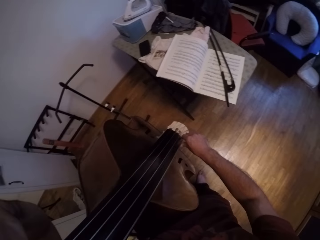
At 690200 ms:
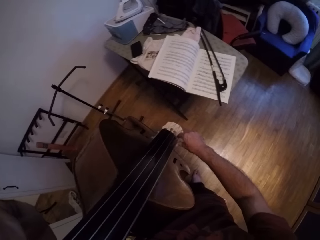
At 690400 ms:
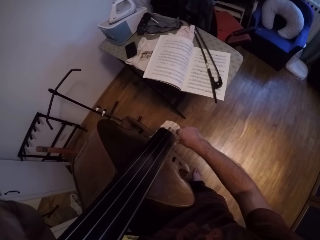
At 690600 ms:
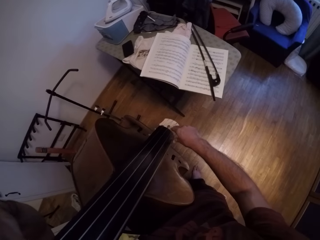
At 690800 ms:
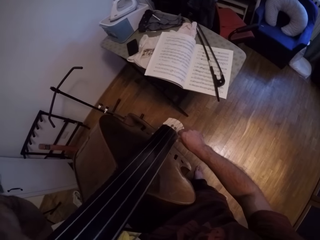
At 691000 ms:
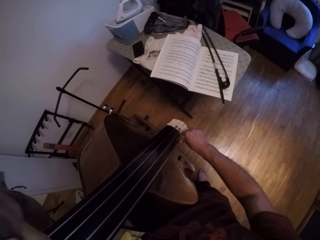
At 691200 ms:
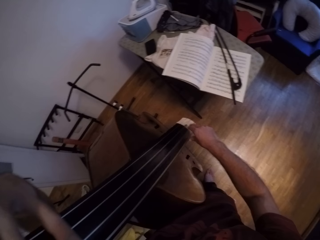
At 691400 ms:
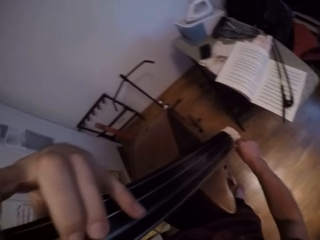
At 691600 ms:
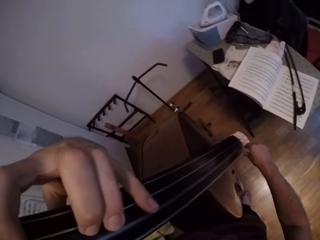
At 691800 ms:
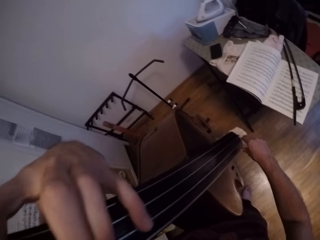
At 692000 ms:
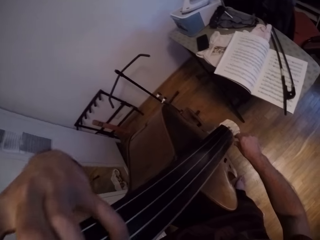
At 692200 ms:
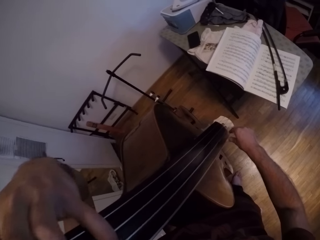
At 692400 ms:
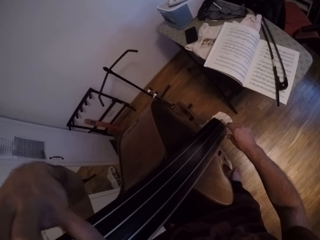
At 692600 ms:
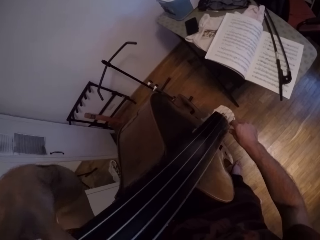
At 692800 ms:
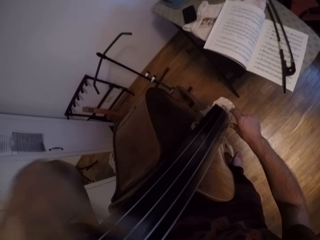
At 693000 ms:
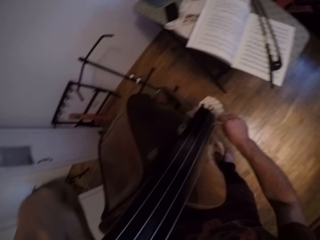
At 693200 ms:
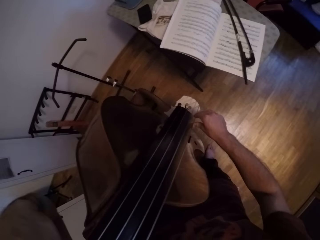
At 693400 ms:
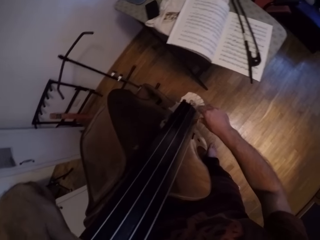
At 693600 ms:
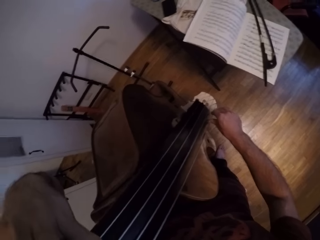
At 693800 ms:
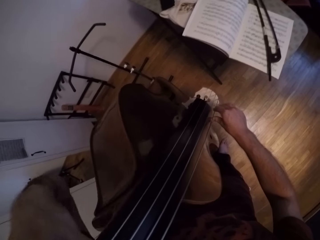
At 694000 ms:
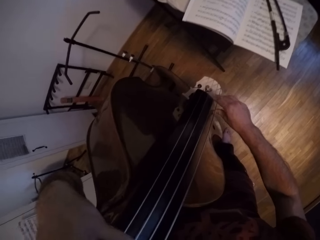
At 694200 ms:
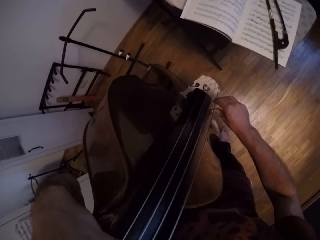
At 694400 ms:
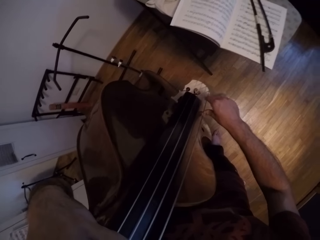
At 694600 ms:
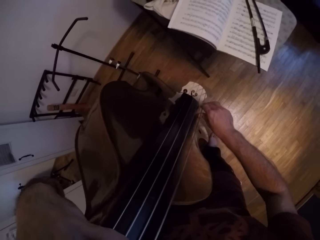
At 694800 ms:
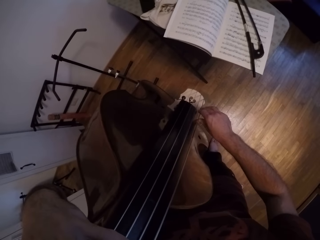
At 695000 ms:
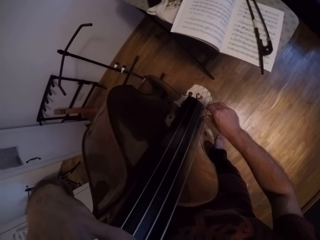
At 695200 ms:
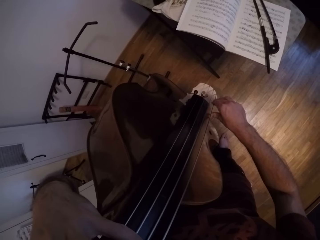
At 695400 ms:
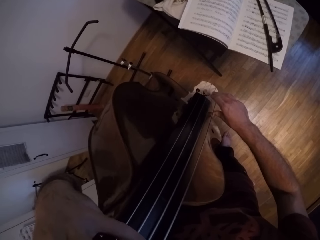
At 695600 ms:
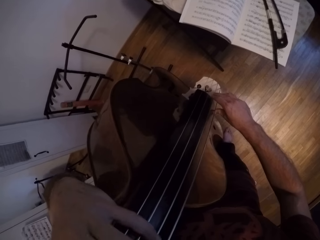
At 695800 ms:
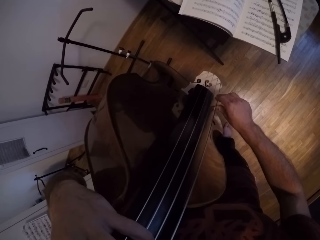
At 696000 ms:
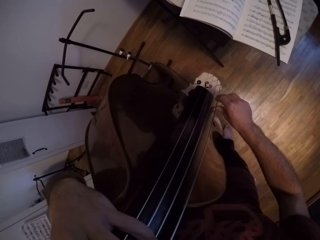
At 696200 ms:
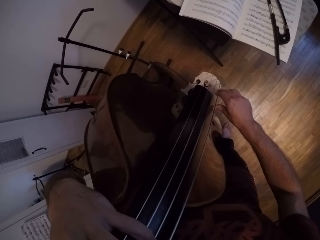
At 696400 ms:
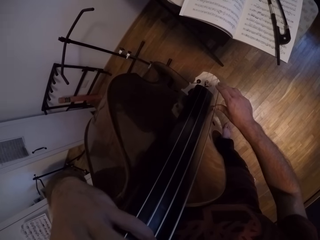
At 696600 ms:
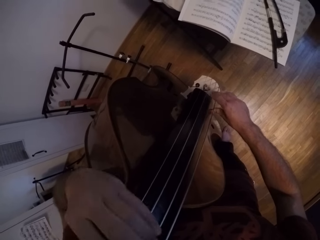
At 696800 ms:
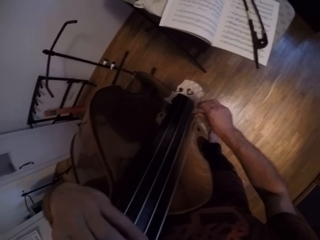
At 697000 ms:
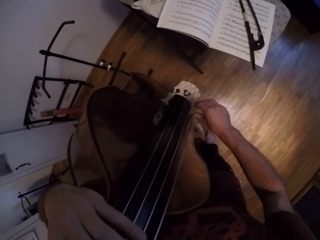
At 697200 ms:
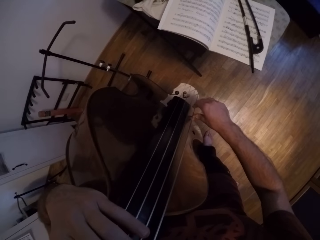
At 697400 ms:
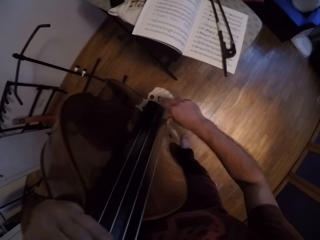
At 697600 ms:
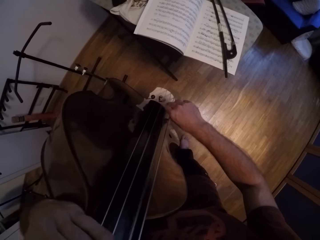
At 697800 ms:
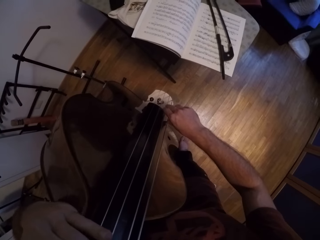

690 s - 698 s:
The camera wearer plays the guitar with his hands.

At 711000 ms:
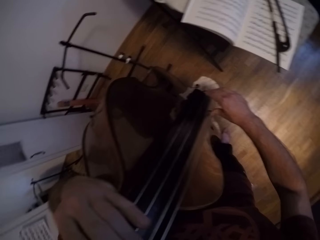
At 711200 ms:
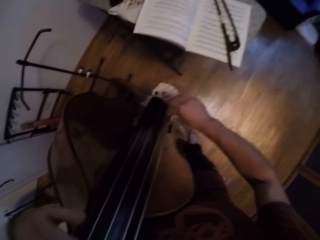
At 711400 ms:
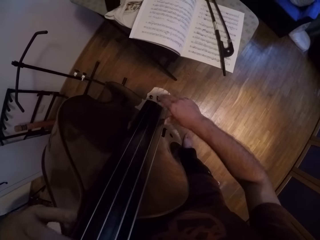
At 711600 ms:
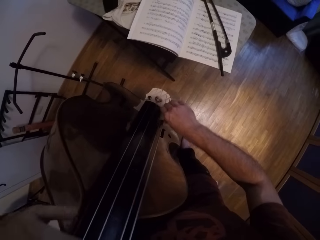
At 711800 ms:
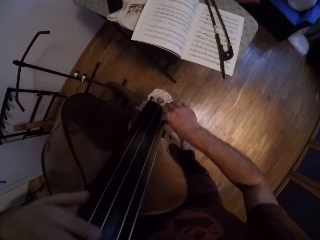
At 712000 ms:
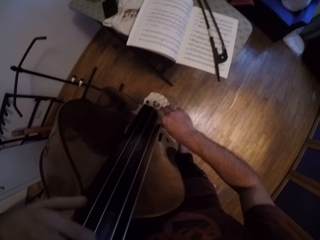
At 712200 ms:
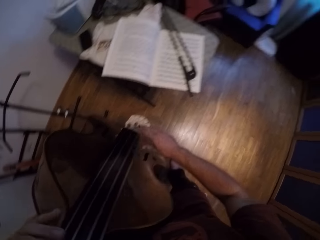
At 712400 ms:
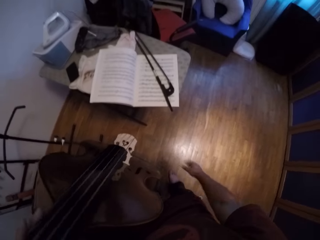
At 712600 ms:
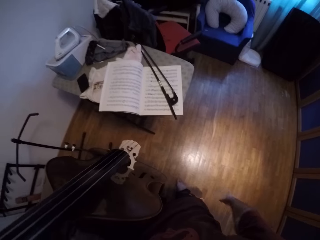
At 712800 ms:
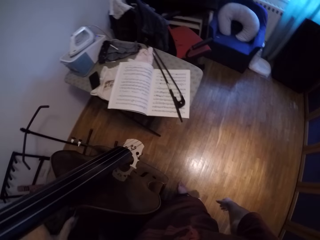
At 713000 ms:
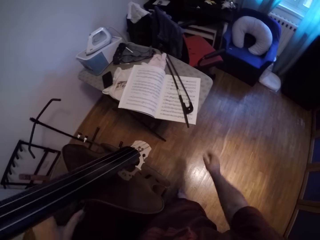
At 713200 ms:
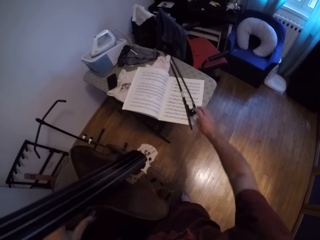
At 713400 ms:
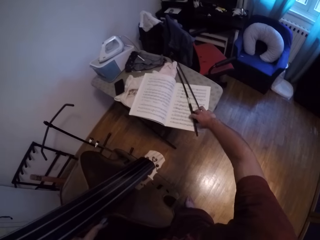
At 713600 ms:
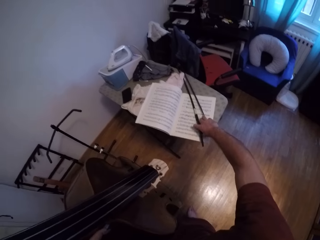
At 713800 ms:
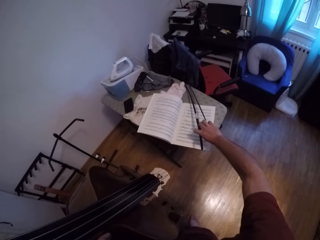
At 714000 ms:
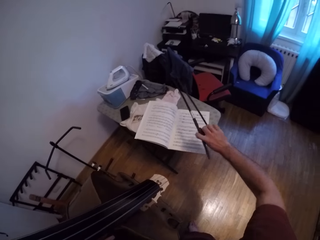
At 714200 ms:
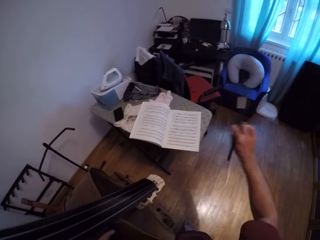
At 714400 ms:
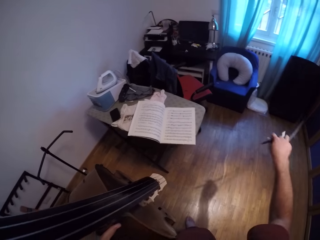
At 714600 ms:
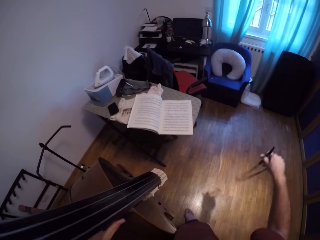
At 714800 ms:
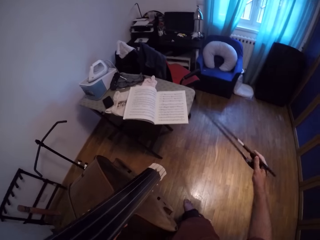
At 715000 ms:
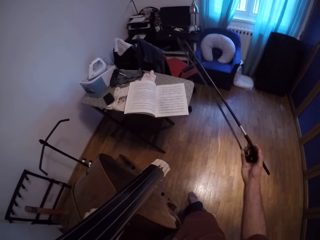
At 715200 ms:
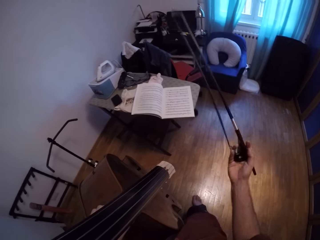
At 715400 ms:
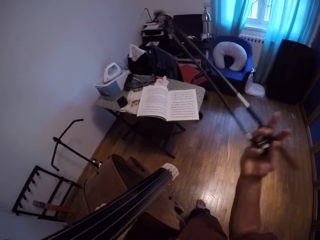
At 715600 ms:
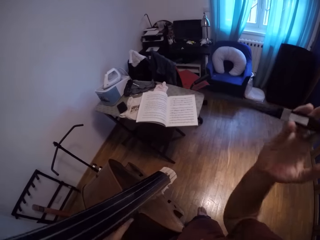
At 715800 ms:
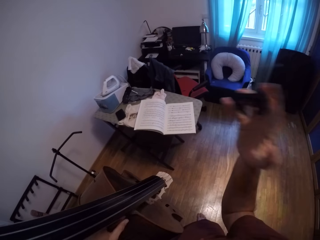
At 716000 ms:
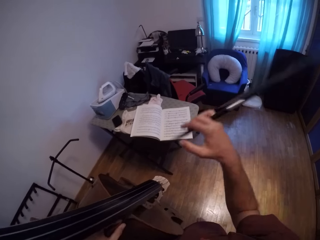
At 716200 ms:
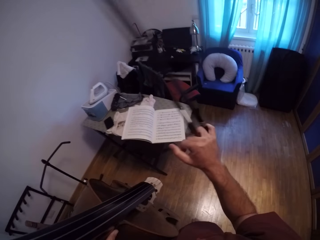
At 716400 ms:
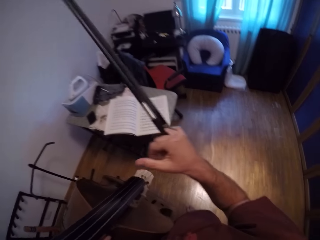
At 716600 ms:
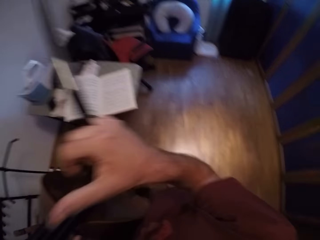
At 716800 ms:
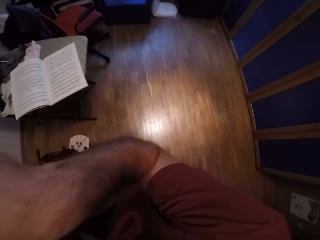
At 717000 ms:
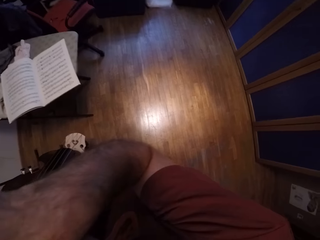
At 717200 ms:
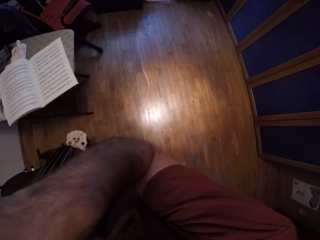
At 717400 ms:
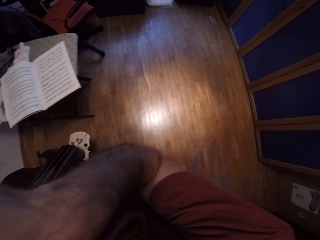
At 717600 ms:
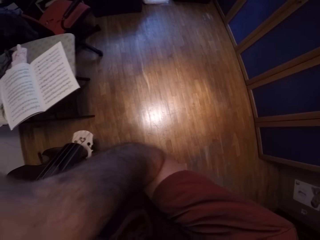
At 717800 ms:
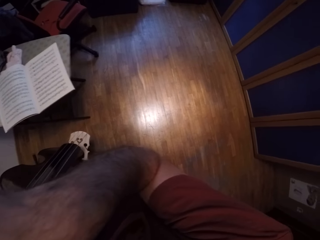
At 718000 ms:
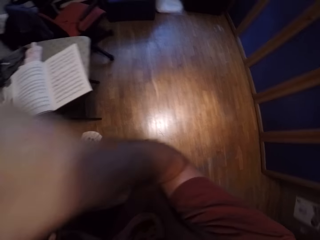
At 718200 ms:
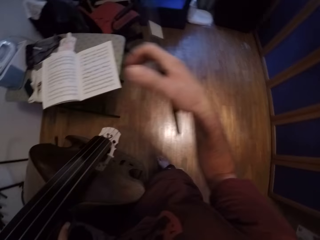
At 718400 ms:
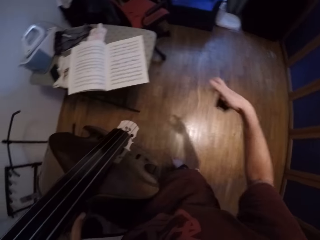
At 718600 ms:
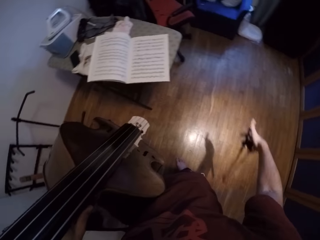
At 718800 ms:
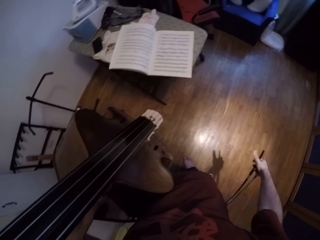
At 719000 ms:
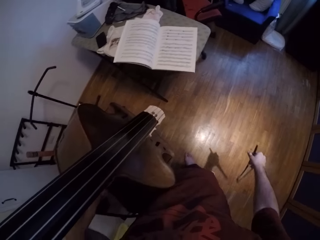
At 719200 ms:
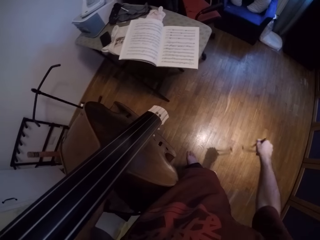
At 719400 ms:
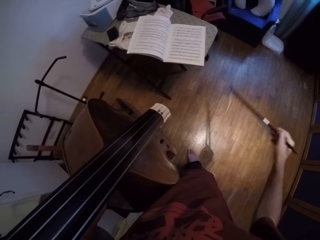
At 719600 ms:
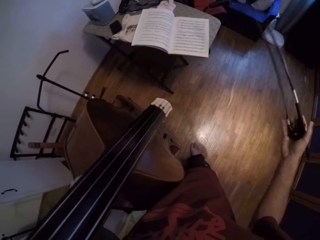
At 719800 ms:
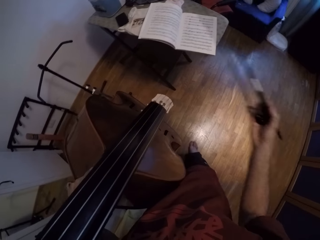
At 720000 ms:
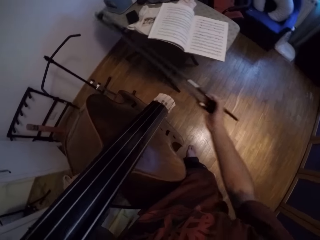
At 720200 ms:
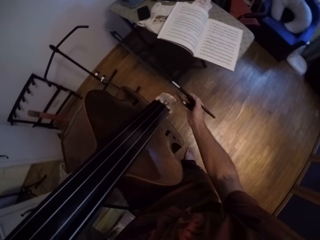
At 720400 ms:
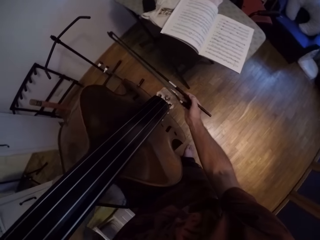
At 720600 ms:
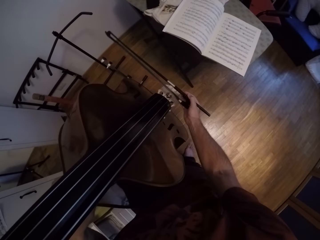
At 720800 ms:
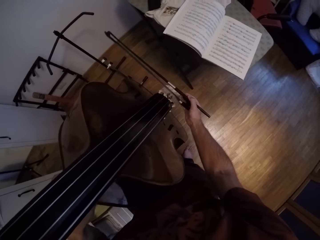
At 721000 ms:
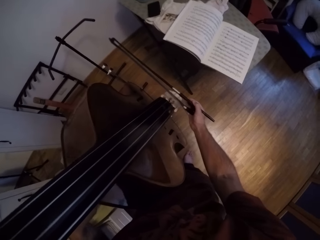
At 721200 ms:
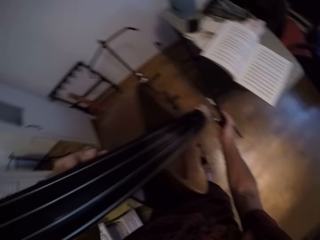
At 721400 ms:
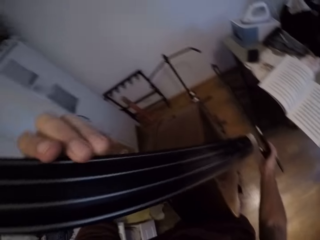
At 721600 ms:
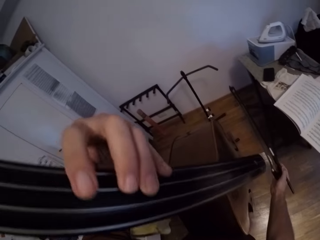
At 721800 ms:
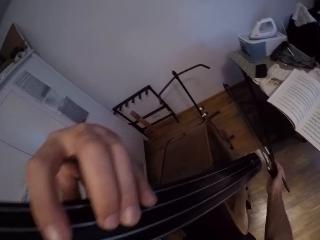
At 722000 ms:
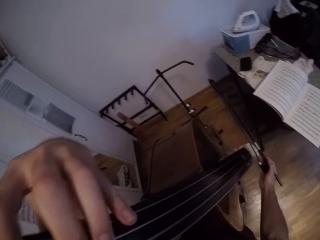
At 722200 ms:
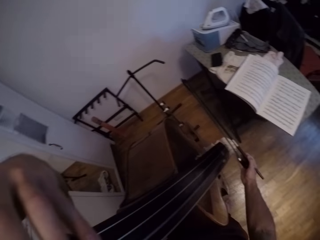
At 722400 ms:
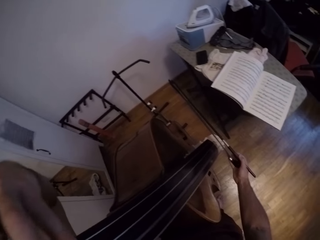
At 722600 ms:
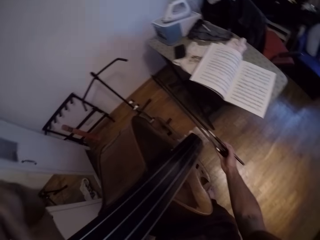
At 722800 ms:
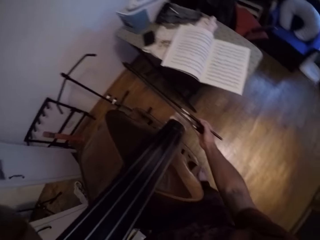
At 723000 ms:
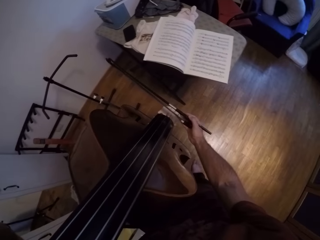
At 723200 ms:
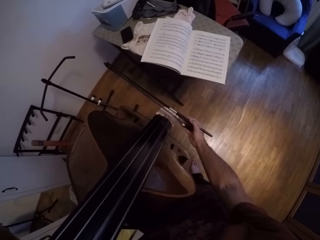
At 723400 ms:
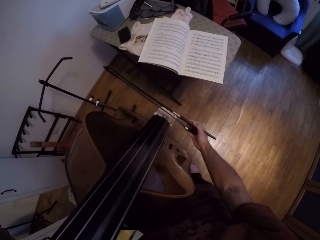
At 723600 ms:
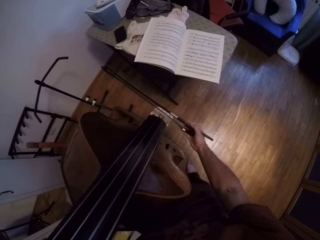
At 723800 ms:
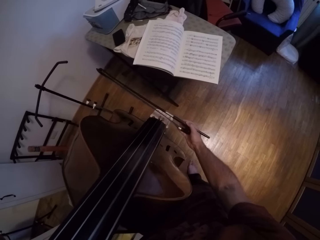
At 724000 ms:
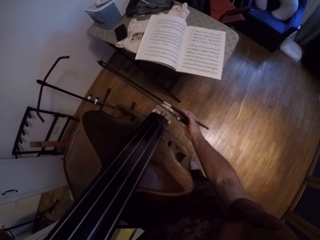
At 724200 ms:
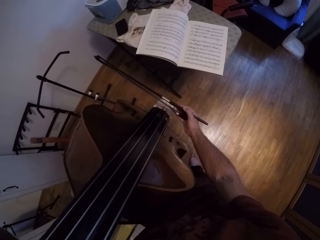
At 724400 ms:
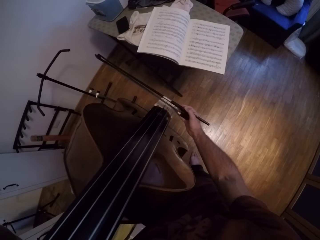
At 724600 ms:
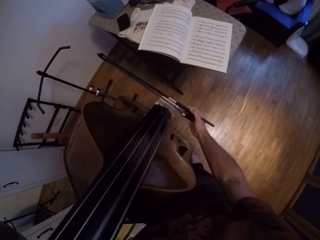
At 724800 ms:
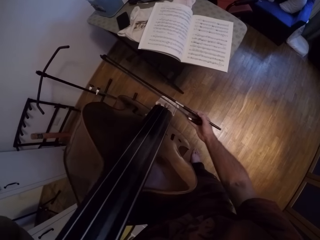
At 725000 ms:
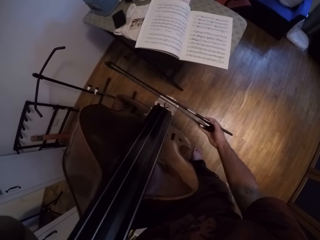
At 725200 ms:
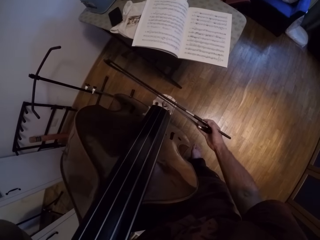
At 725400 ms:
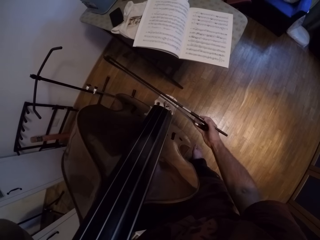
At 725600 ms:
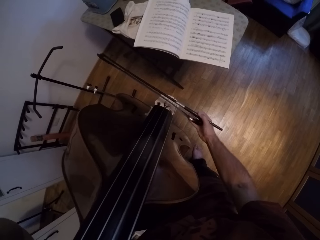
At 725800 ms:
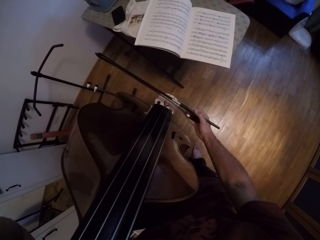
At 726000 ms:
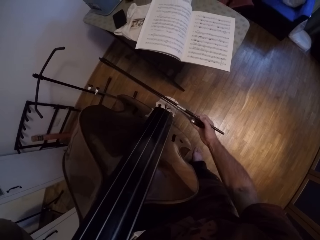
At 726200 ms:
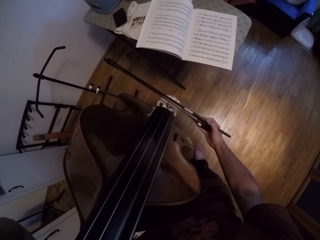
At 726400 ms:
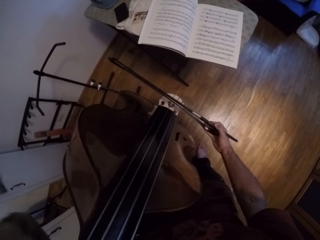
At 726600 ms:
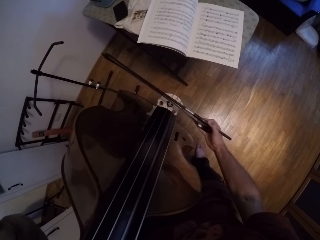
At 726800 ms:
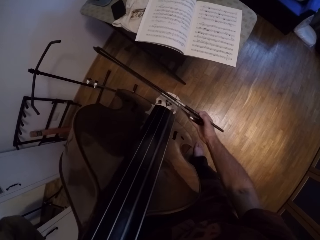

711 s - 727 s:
The camera wearer removes the hand from the guitar. He moves the hand towards the metallic stick. He picks up the metallic stick. He rotates the metallic stick. He scratches his nose with his right hand. He touches the guitar. He drops the hand. He moves the metallic stick towards the guitar. He plays the guitar with the metallic stick.
